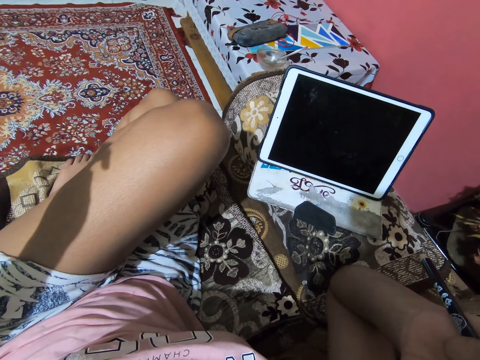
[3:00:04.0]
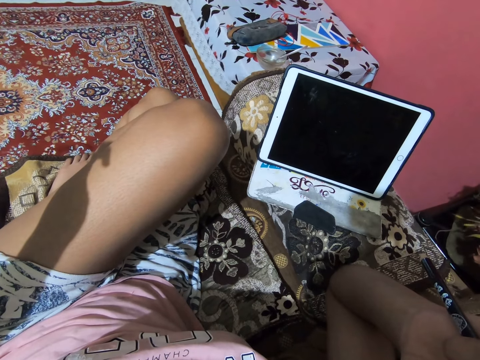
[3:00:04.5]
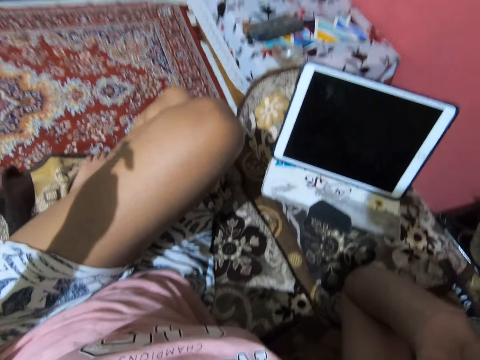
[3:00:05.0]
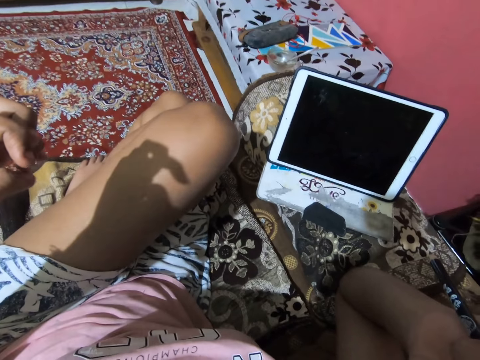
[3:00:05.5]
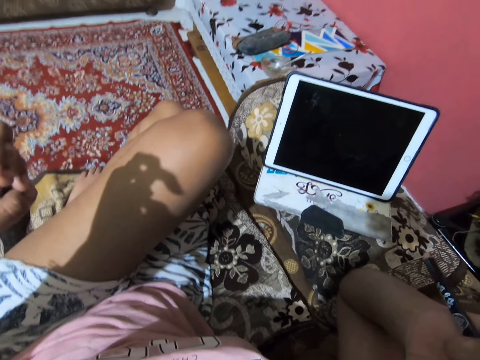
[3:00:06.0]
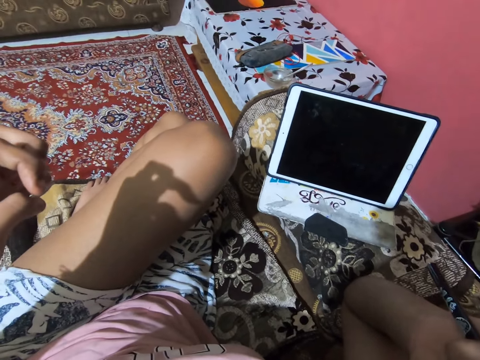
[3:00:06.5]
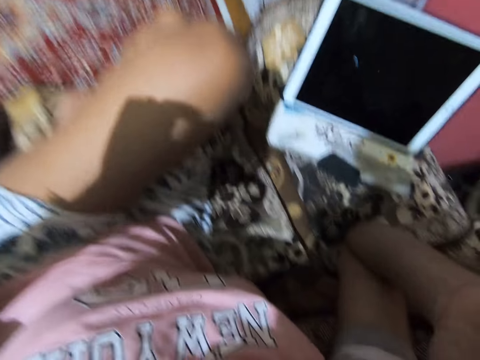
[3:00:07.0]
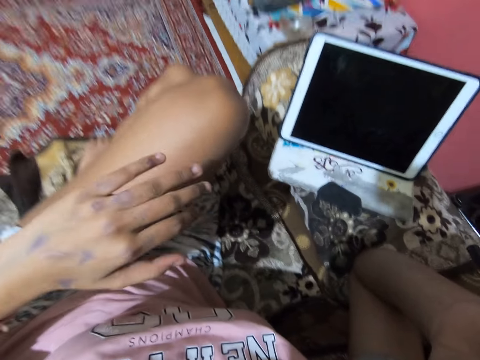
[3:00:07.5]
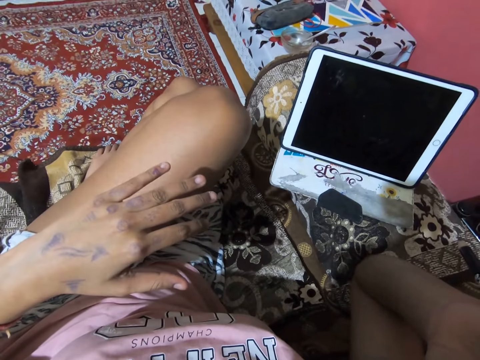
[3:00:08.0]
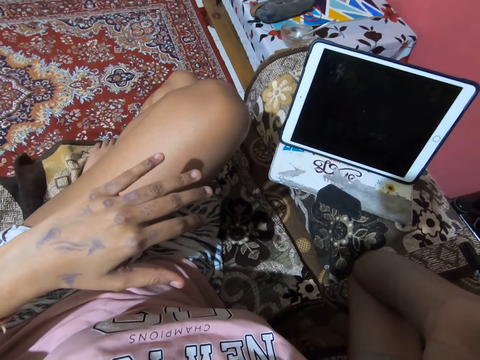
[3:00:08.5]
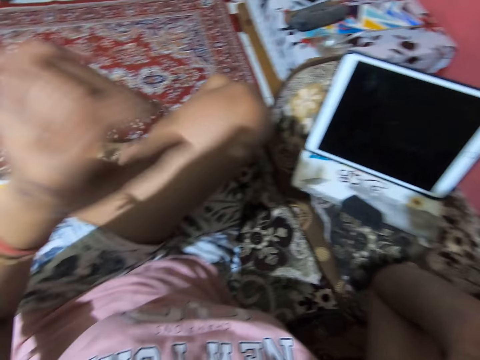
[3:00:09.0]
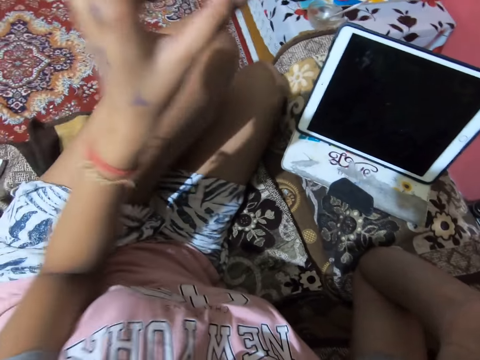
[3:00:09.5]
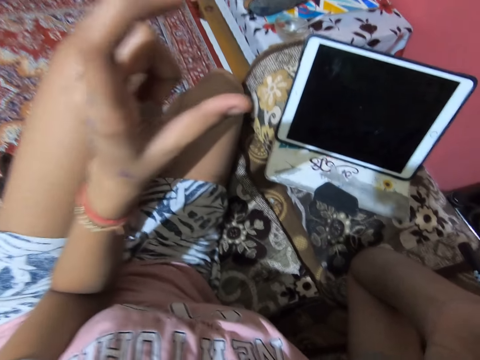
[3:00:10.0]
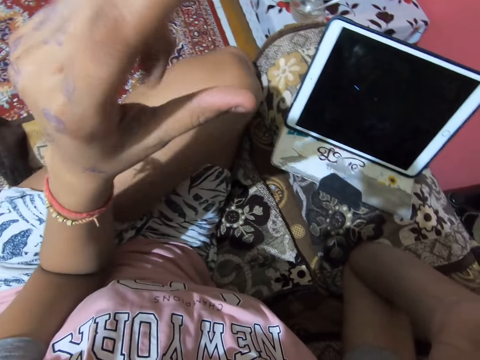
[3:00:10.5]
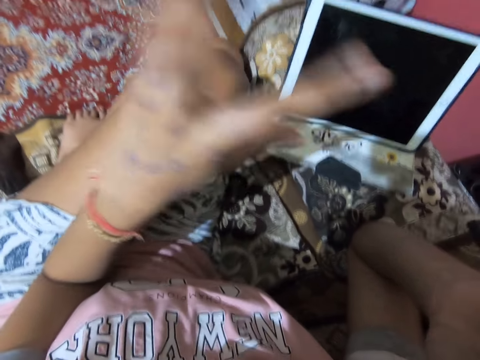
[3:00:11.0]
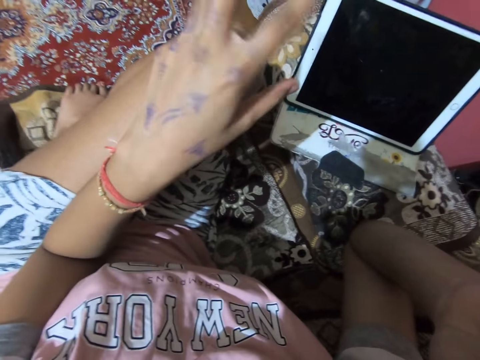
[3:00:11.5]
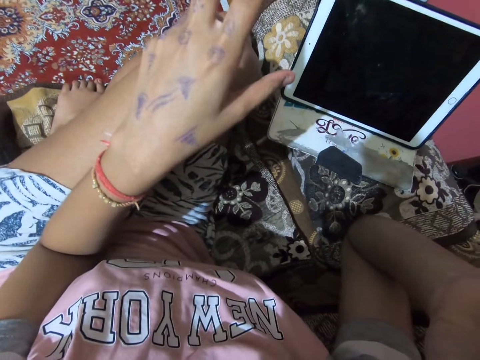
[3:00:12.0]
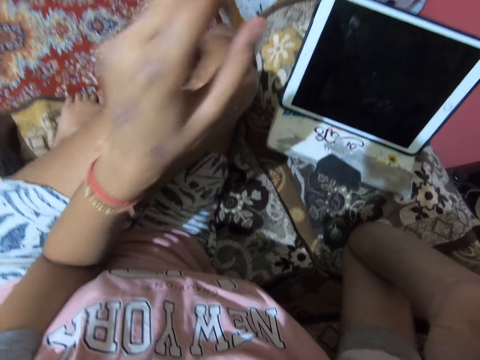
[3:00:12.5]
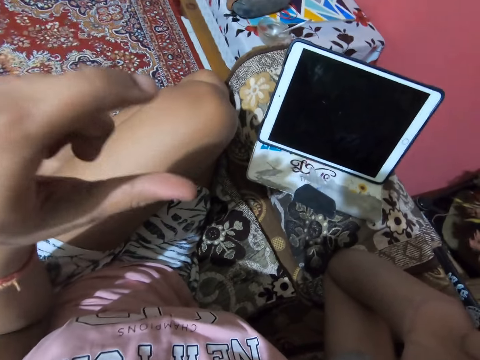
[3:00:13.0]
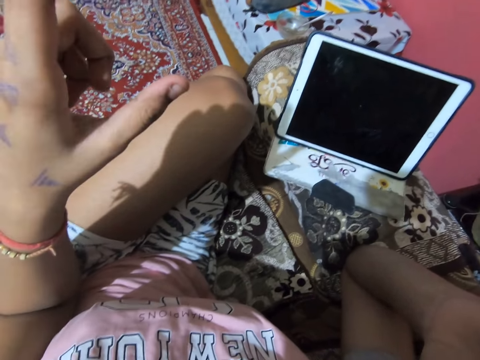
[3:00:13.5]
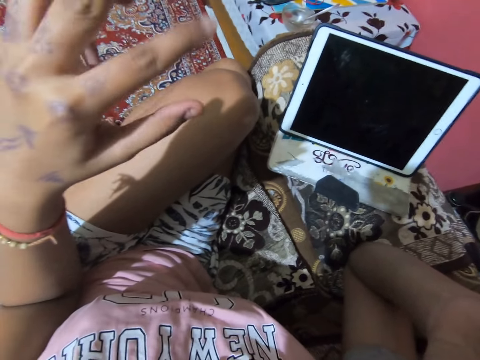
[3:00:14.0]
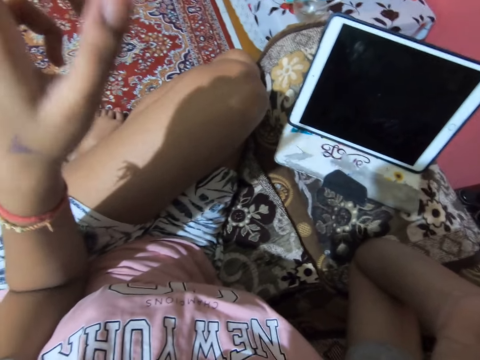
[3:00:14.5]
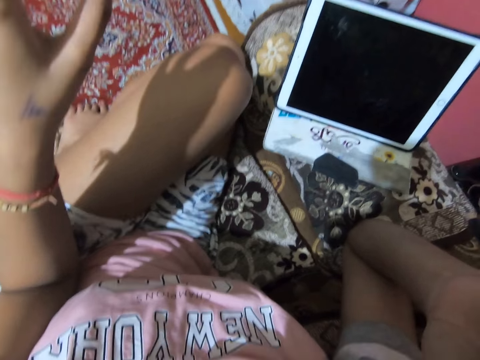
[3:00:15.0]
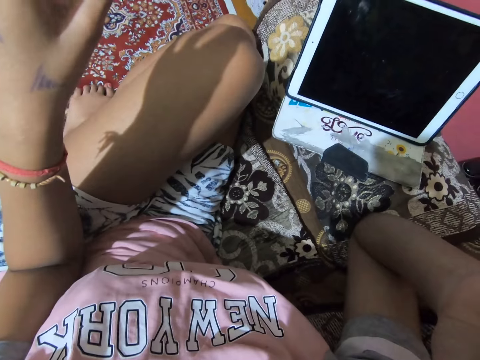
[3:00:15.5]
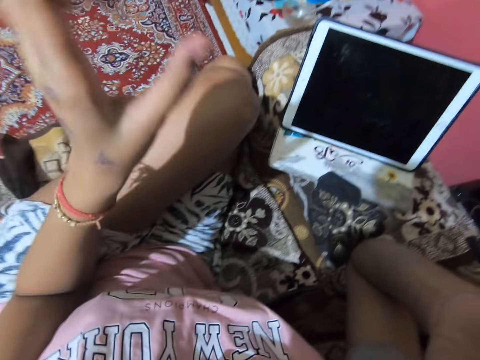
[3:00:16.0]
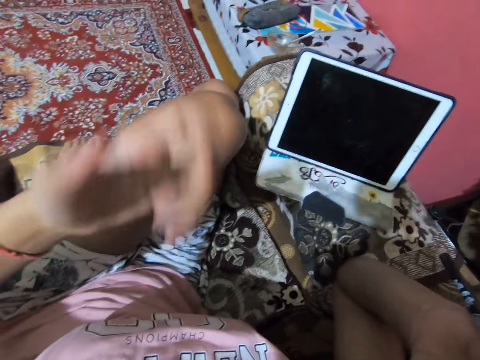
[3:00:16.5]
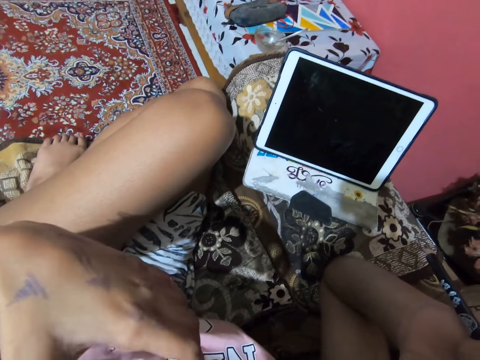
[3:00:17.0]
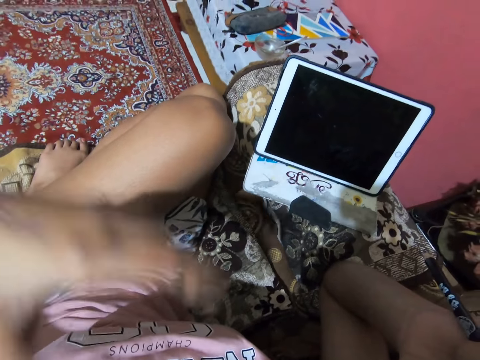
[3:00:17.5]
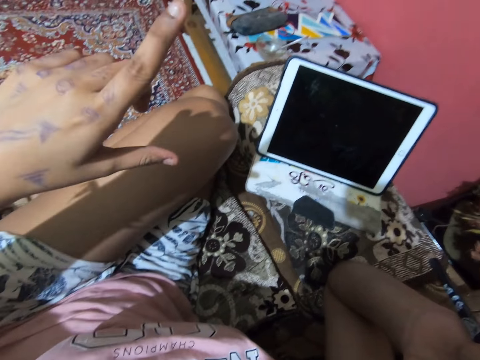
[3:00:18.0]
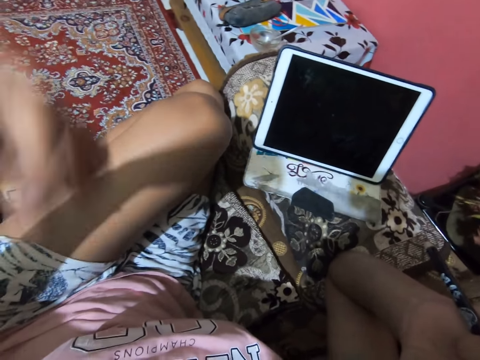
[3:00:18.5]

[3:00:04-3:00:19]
The camera wearer fidgets her fingers. She puts her hand above the thigh. She gestures her hand. She puts her arm on the stomach. She lifts her leg off the thigh. She gestures her hand. She puts her thigh on the other thigh.

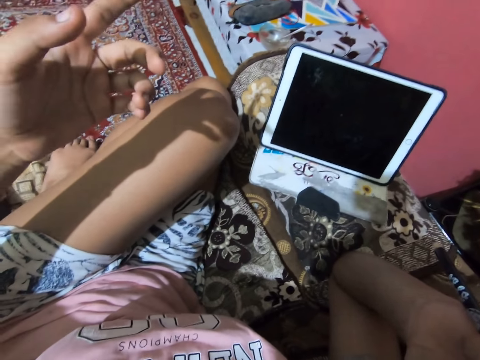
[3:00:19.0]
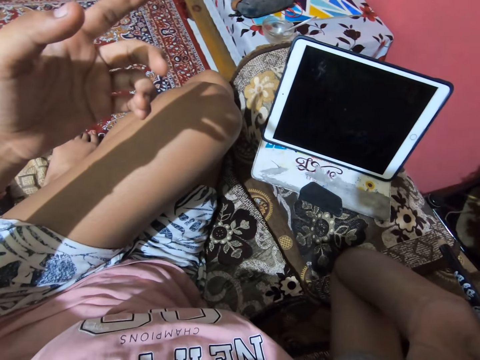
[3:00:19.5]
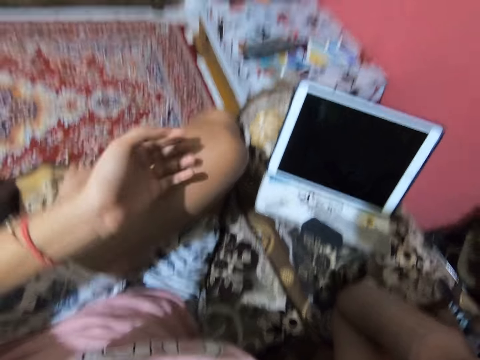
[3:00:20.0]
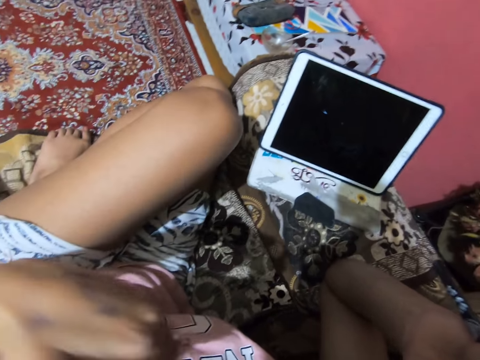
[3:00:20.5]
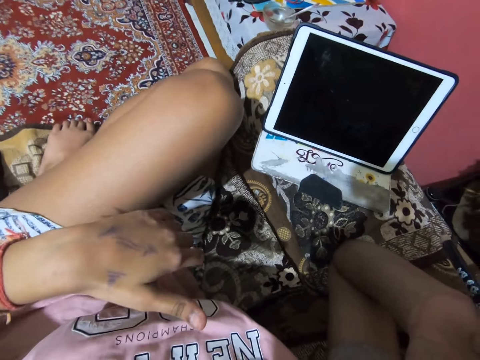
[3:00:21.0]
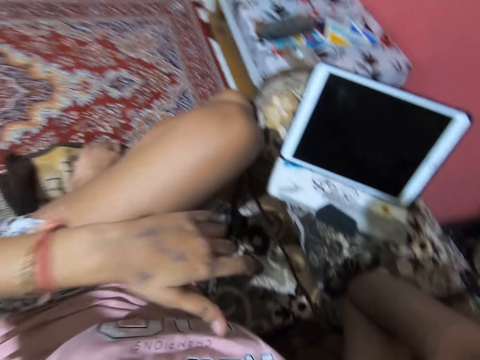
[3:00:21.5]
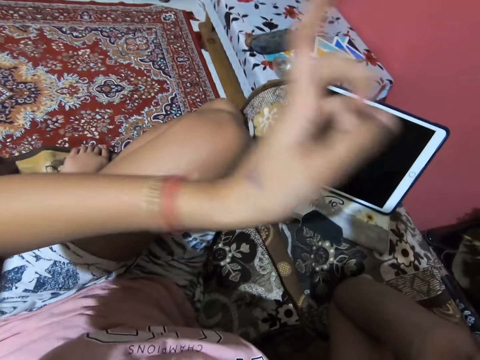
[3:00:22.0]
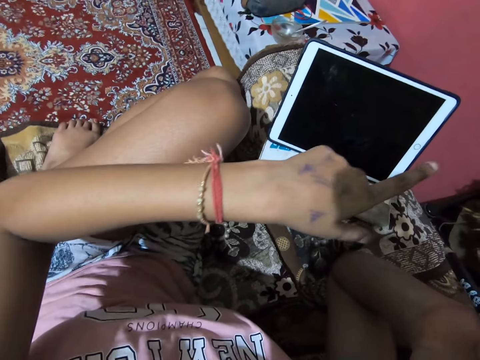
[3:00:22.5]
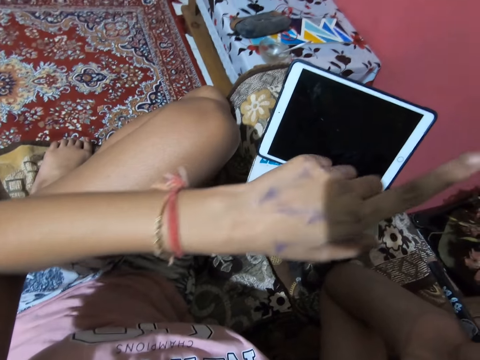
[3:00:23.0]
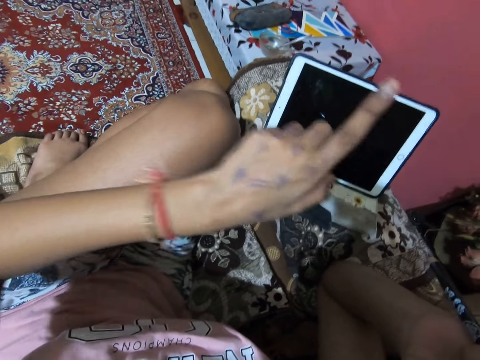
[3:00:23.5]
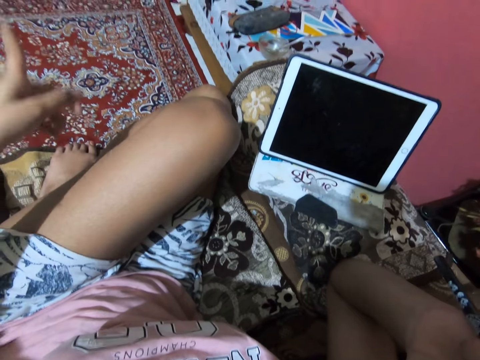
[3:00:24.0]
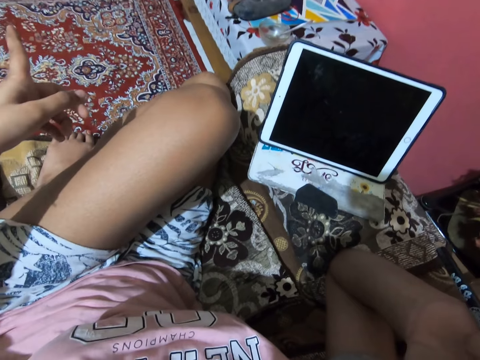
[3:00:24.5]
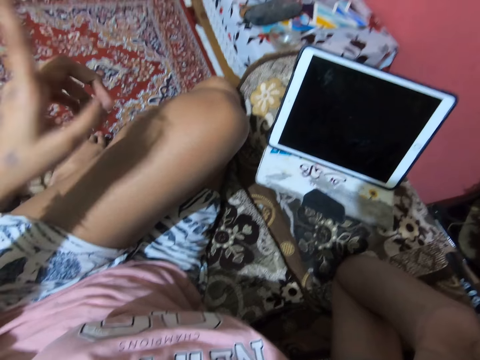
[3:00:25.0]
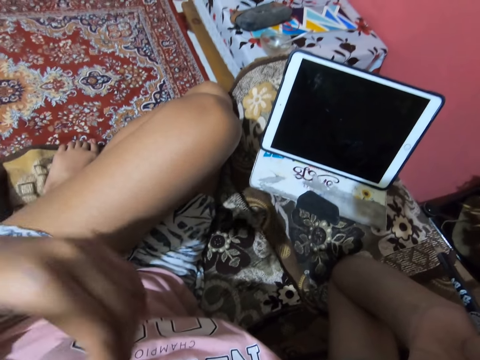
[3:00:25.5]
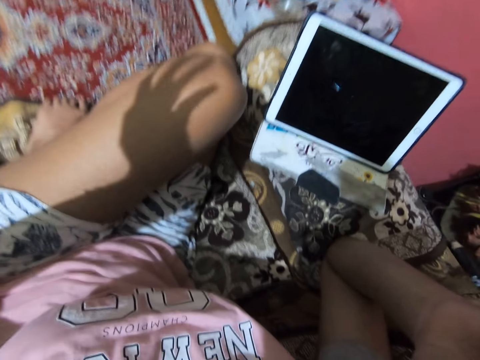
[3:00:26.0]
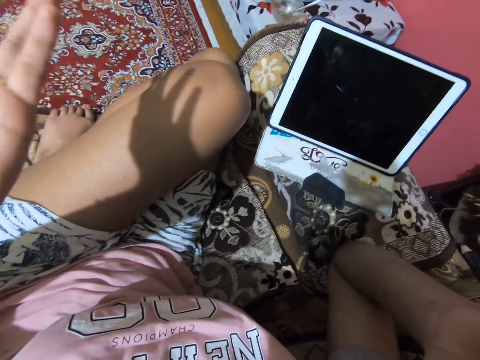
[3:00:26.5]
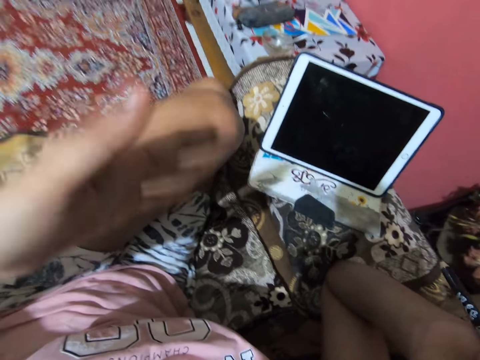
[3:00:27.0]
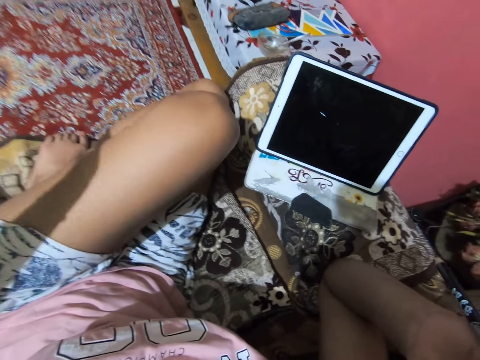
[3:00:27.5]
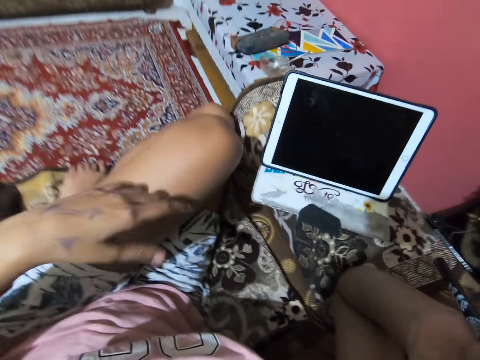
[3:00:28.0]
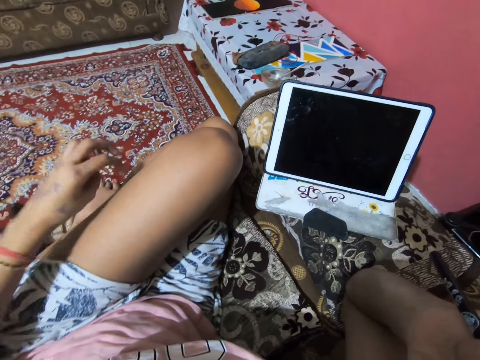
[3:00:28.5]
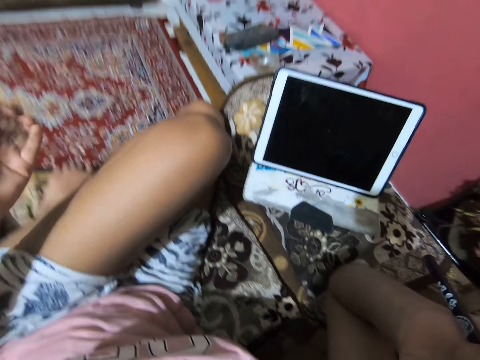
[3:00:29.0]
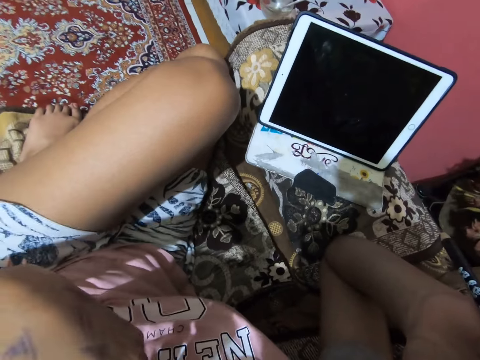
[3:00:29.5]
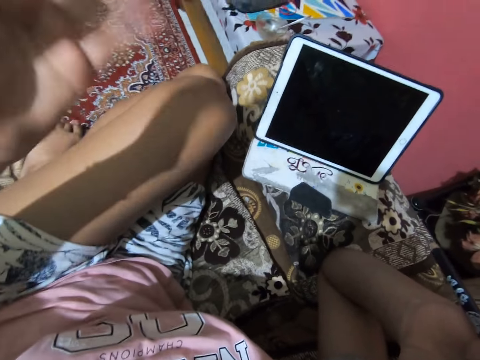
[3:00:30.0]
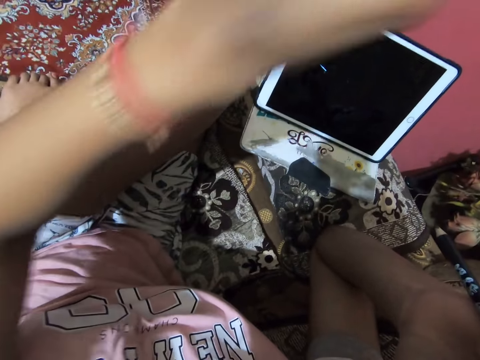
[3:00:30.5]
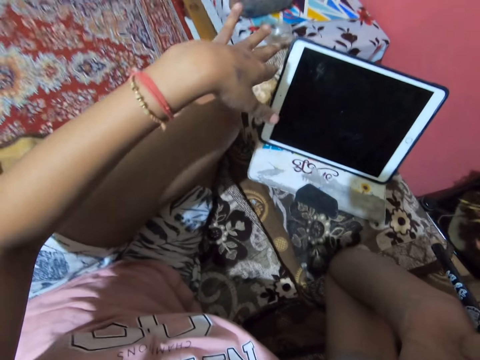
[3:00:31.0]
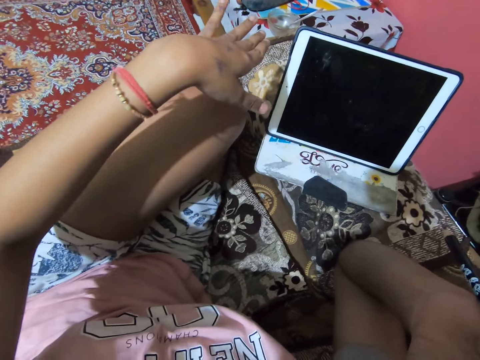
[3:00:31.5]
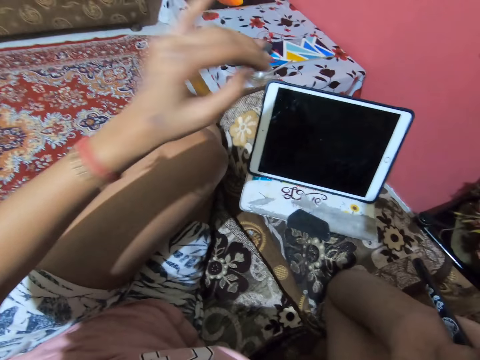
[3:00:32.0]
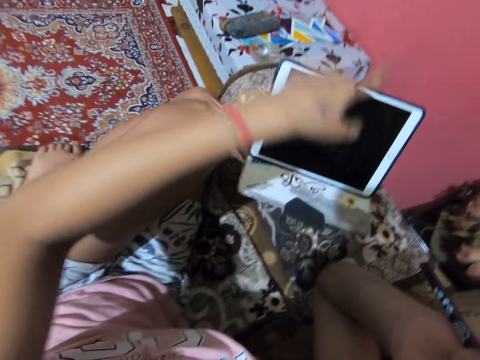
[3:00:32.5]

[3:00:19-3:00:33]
The camera wearer puts her hand on her thigh. She lifts her hand off the thigh. She gestures her hand.
